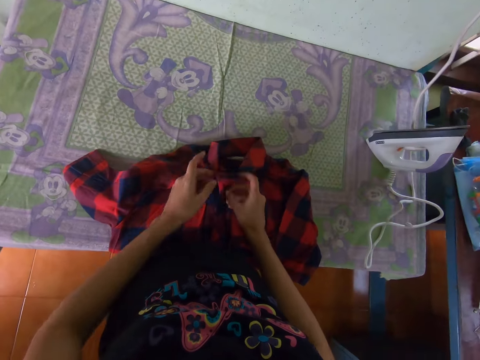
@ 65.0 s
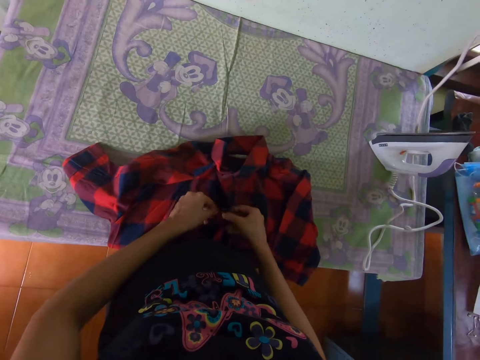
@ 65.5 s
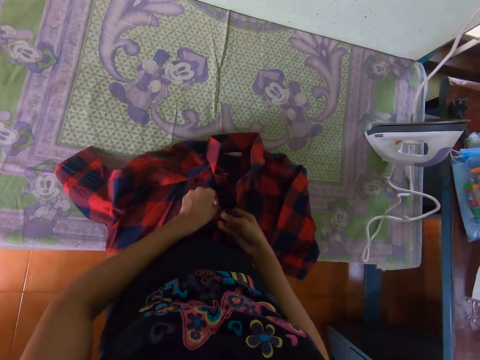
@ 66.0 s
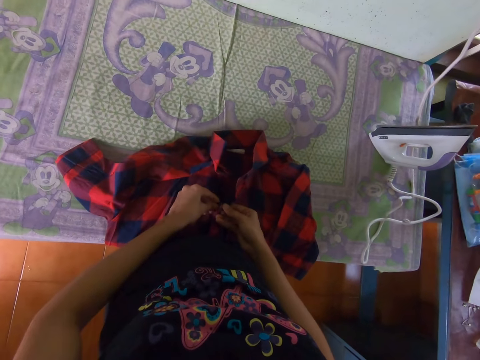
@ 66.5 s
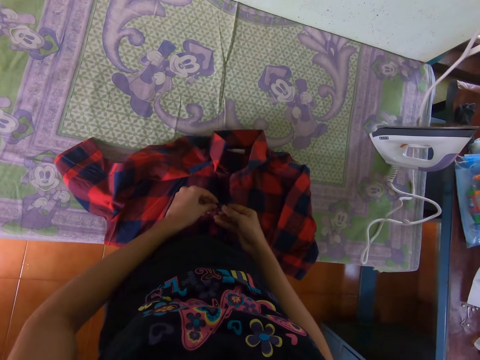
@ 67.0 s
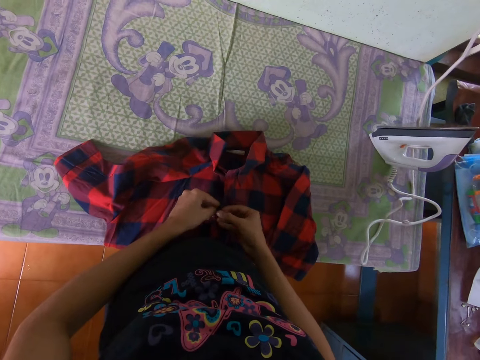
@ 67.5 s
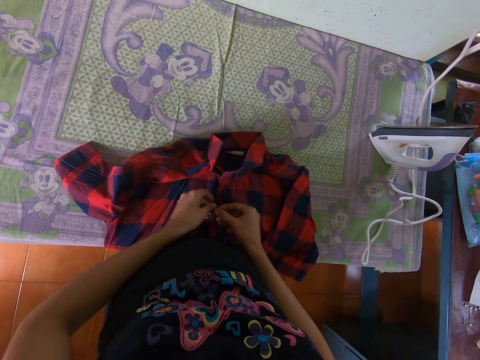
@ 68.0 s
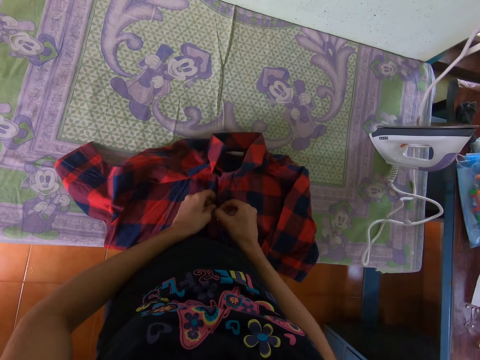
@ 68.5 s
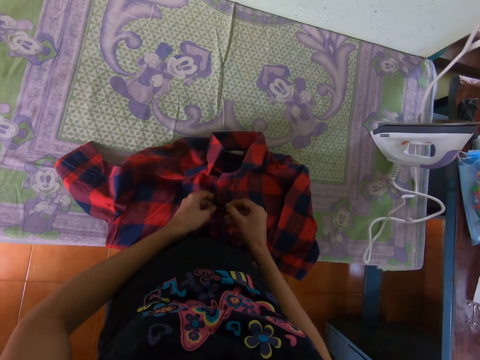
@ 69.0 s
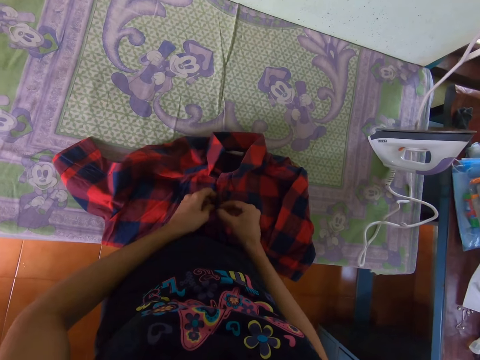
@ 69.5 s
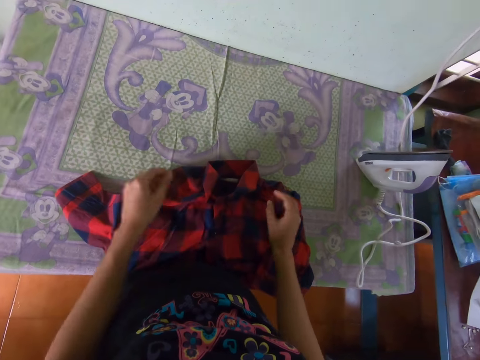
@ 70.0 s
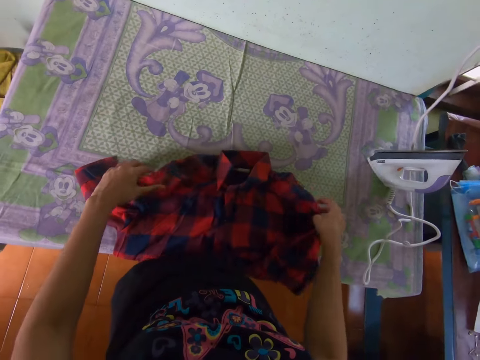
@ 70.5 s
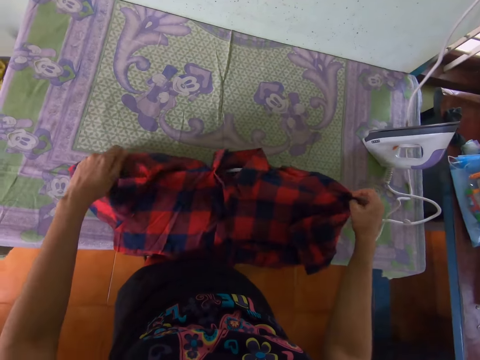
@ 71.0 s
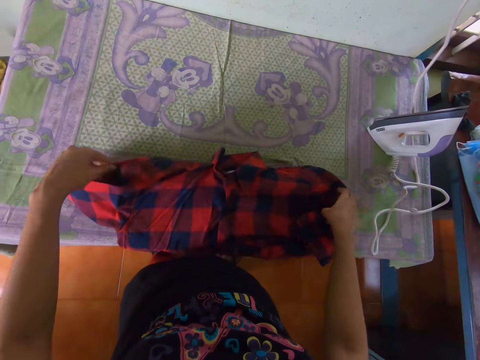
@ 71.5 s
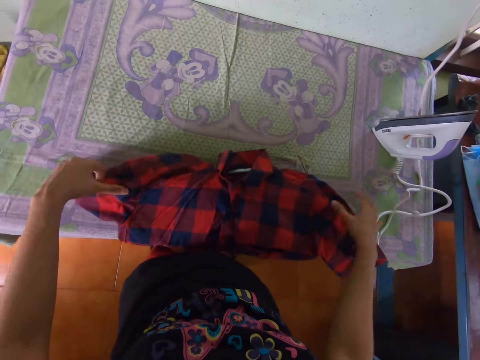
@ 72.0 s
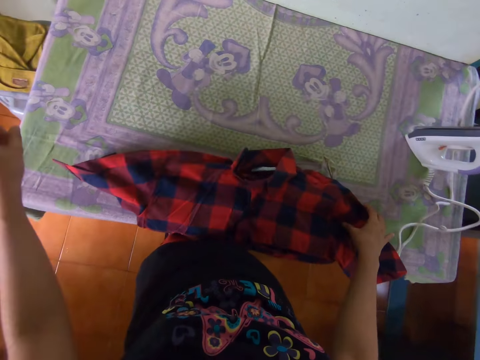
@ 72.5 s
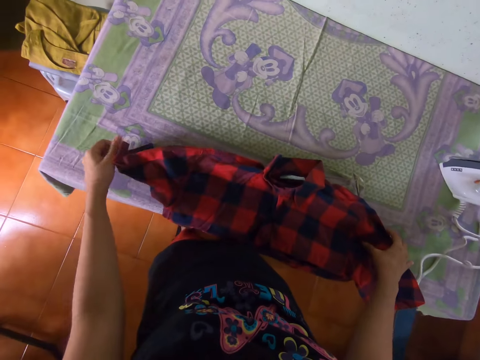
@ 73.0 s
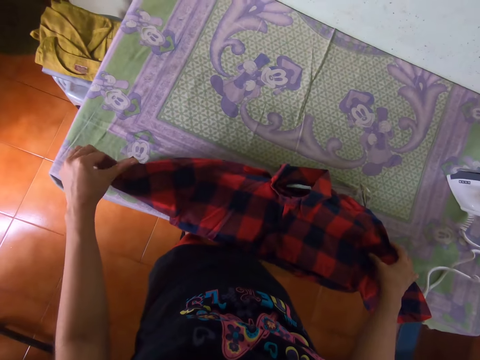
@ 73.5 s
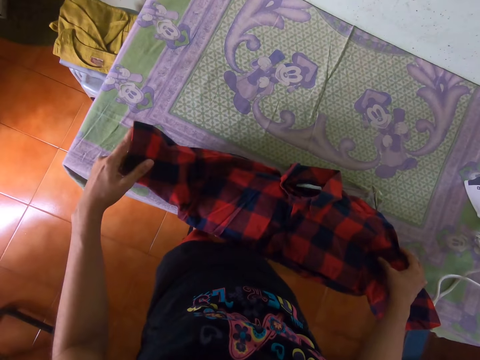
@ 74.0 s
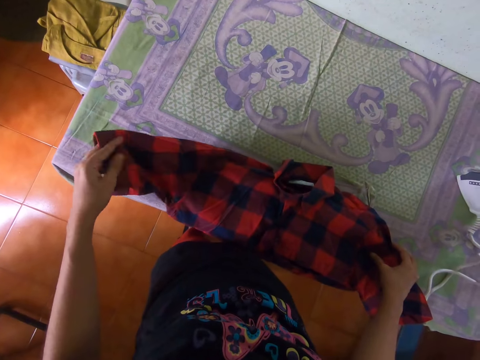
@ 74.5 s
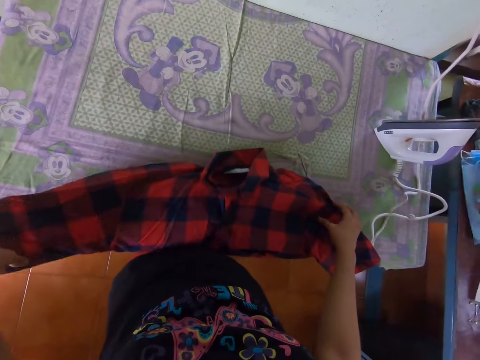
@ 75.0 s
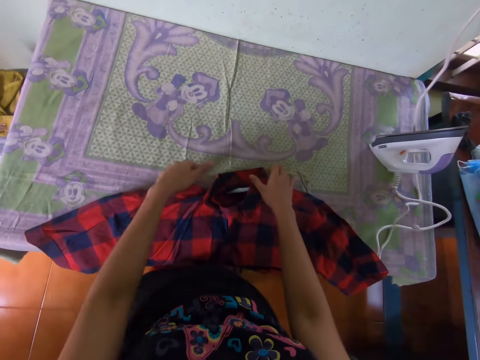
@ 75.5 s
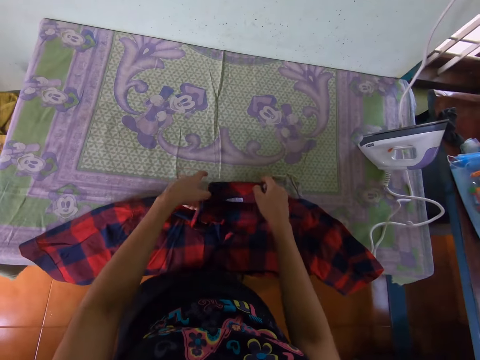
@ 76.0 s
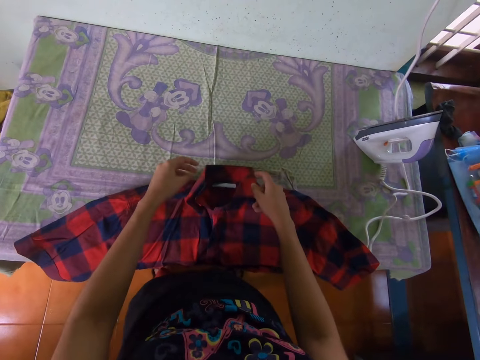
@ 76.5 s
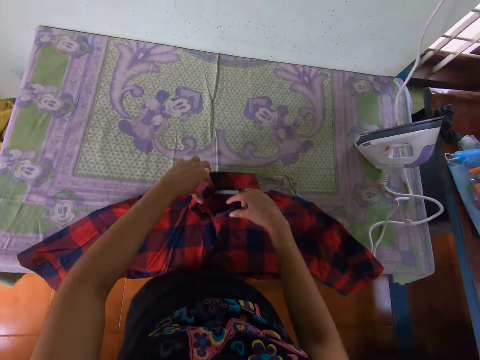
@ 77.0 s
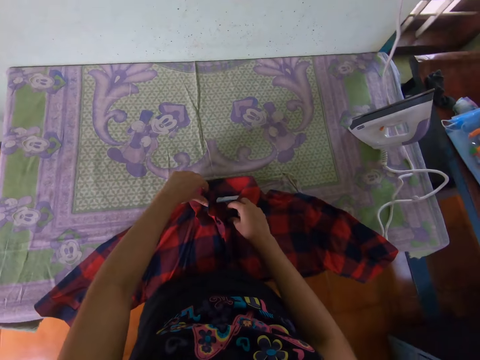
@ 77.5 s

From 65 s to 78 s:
The camera wearer buttons the cloth. They move the cloth on the table.

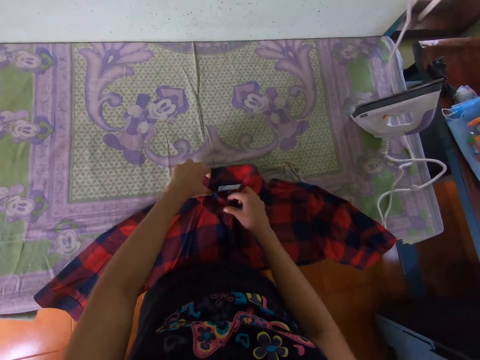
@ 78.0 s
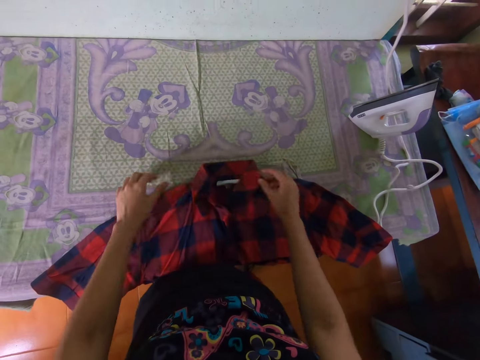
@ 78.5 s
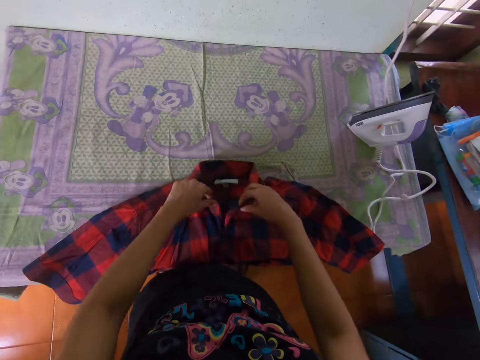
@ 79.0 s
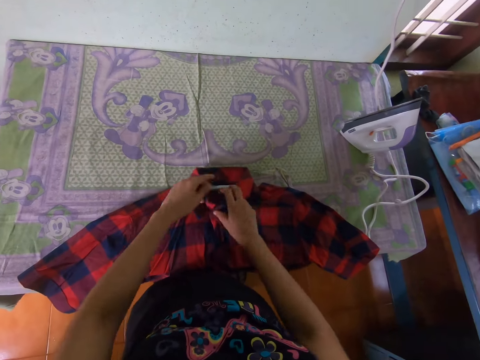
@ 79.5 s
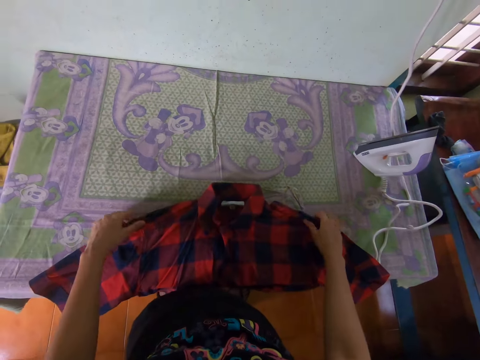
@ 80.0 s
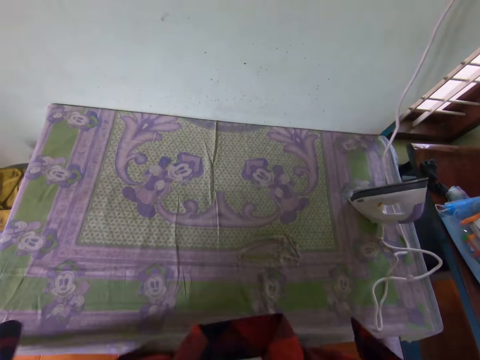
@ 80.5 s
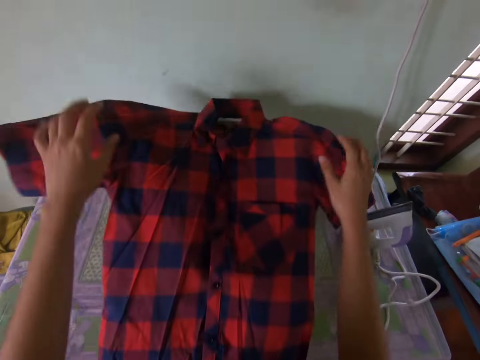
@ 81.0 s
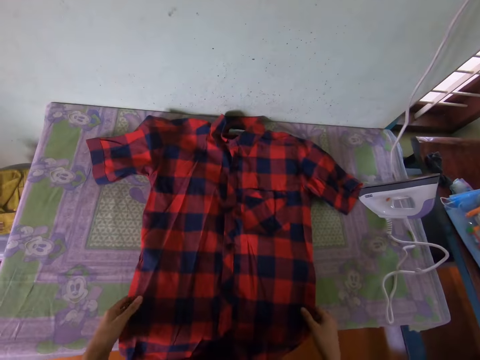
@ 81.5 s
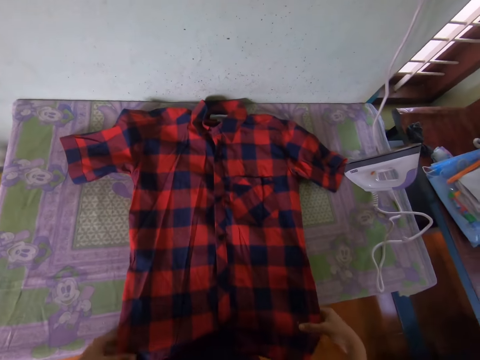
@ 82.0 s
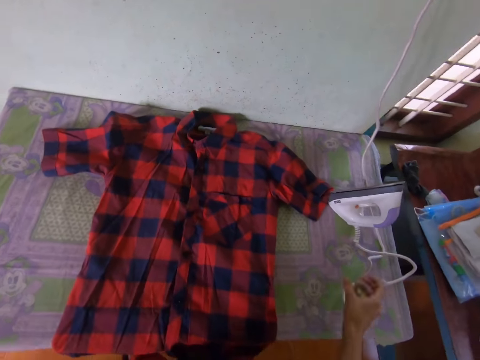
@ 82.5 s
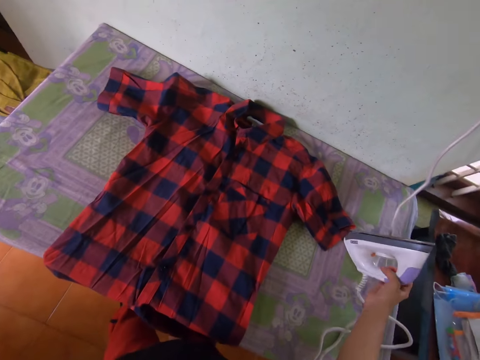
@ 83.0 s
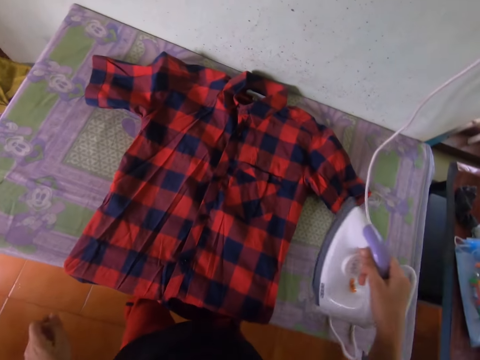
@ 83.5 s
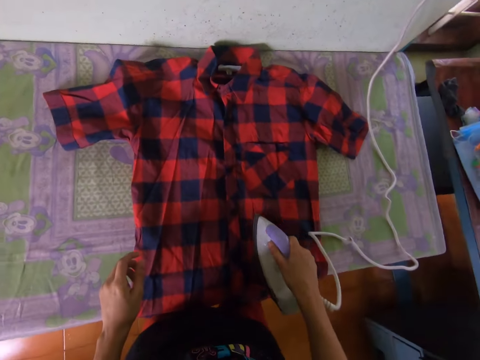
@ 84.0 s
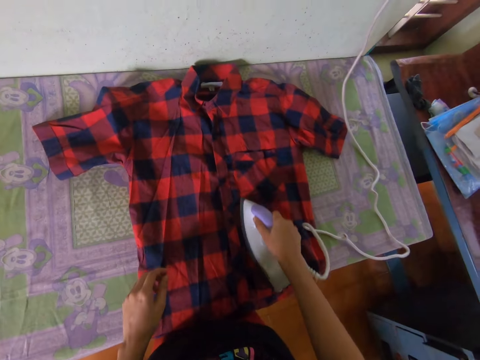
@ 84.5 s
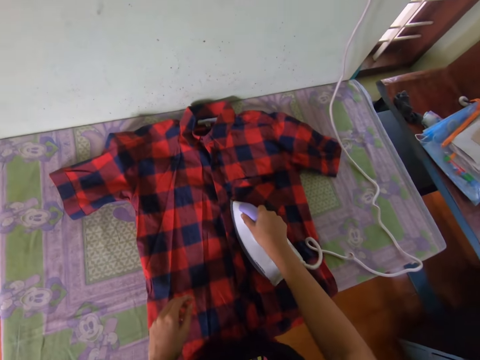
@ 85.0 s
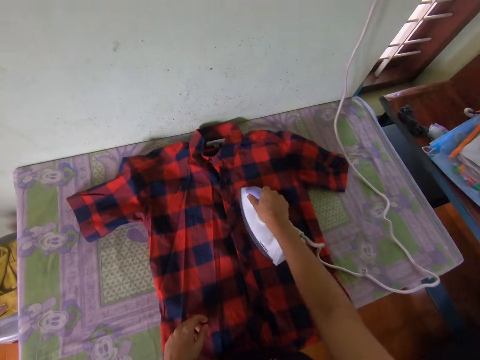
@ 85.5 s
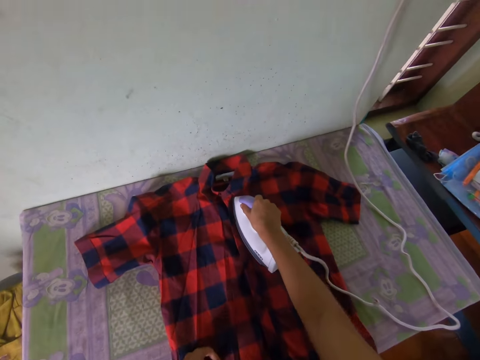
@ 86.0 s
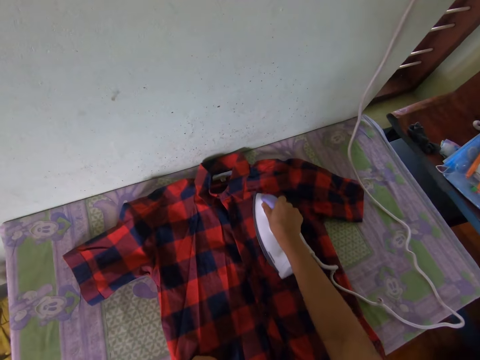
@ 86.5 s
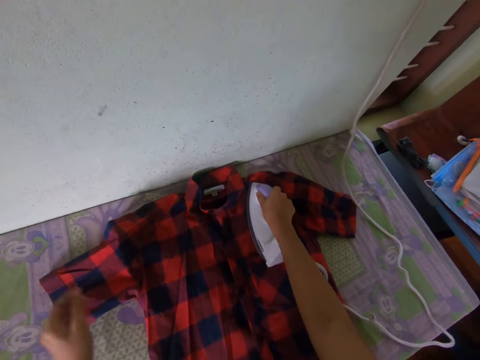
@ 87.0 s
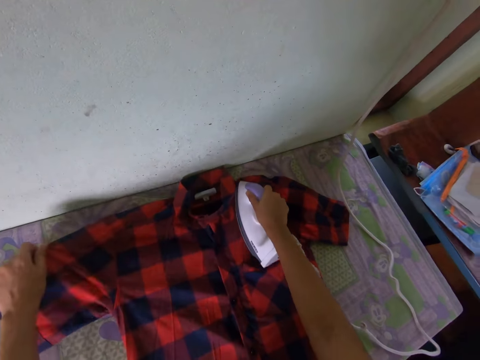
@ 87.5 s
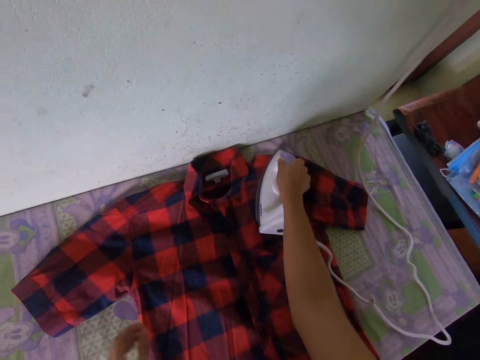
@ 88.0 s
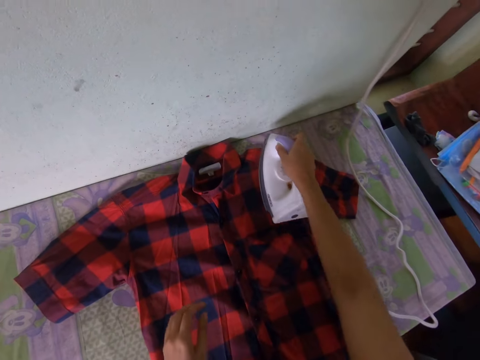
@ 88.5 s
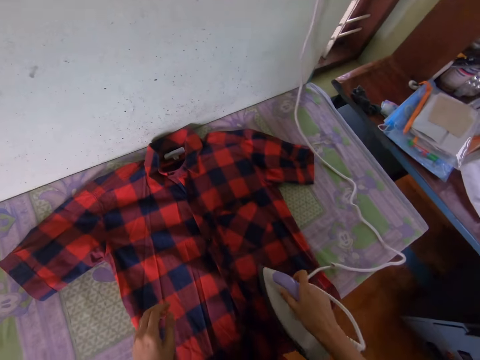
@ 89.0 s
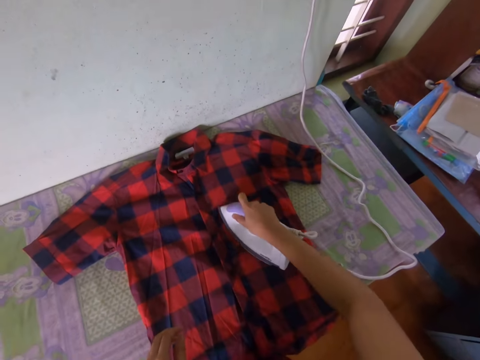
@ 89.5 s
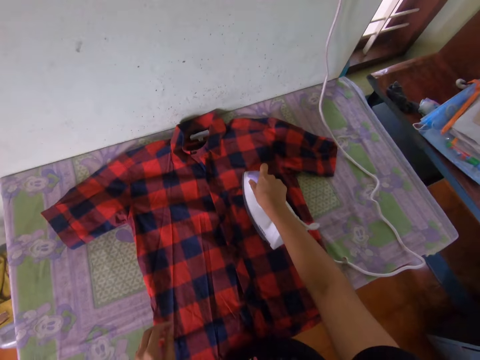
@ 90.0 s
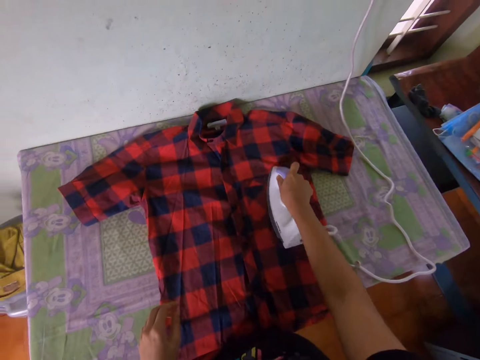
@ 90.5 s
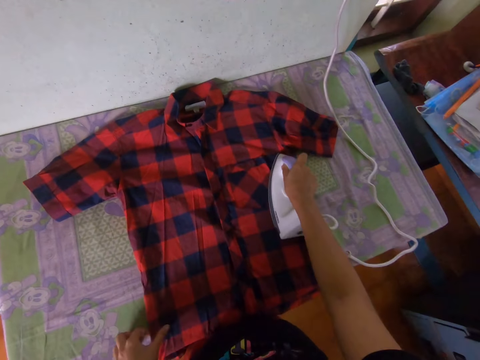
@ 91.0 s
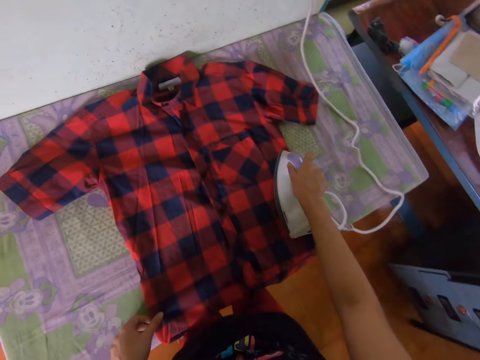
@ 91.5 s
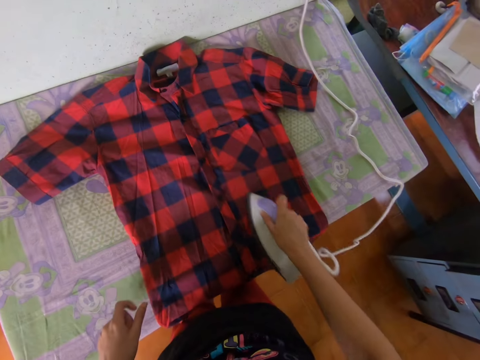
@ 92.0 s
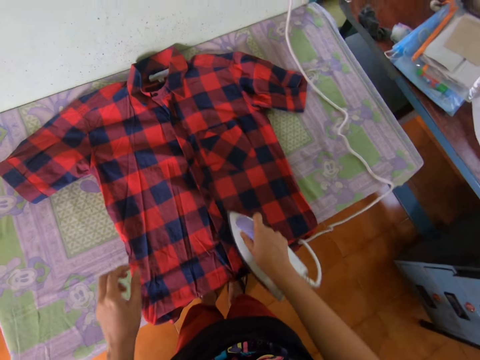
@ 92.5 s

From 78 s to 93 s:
The camera wearer picks the cloth or shirt from the table and throws the cloth on the table. They straighten the shirt. They pick the iron box from the table. They iron the cloth on the table. They move the cloth on the table. They iron the shirt.
